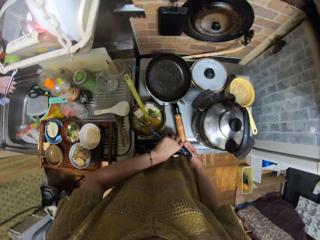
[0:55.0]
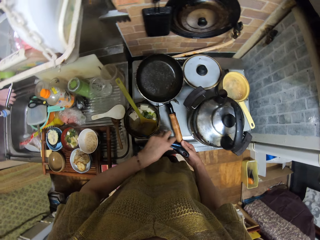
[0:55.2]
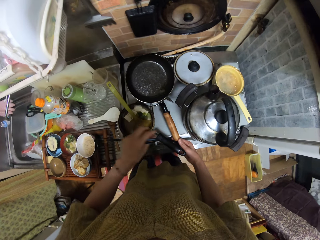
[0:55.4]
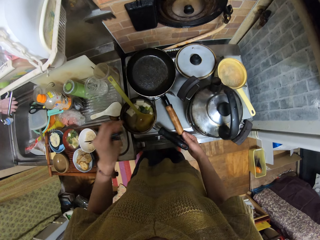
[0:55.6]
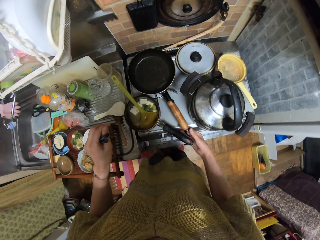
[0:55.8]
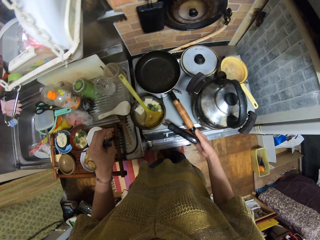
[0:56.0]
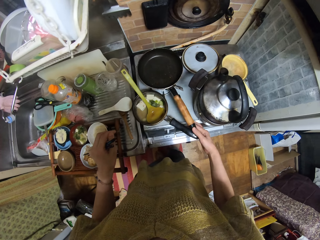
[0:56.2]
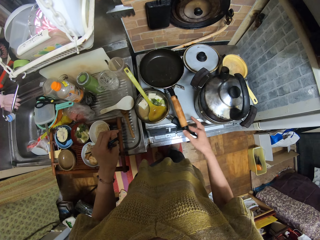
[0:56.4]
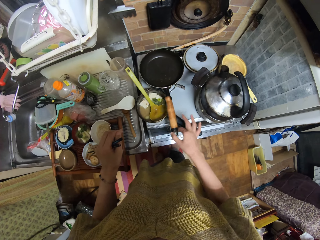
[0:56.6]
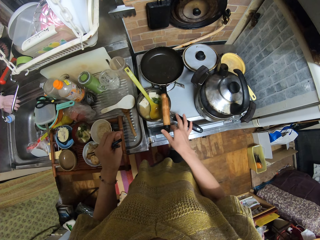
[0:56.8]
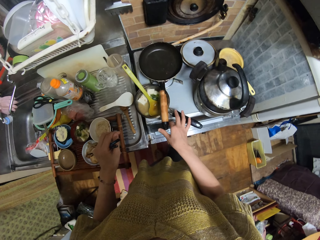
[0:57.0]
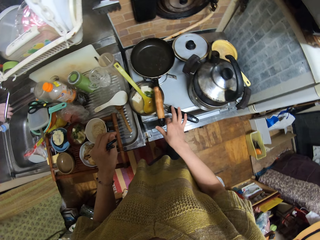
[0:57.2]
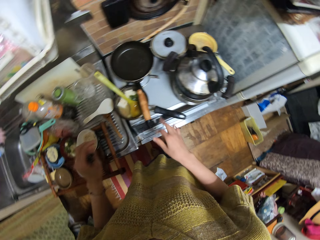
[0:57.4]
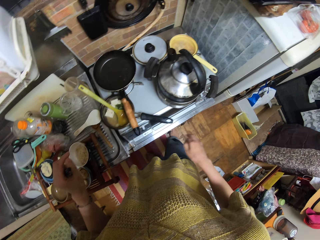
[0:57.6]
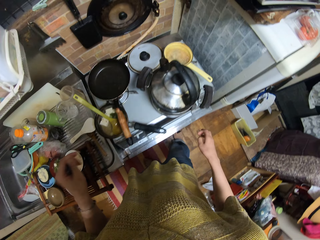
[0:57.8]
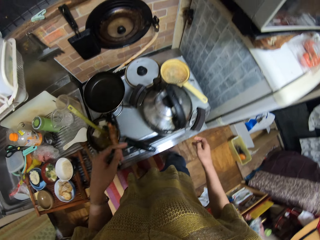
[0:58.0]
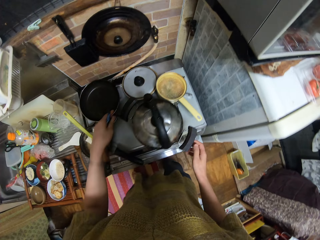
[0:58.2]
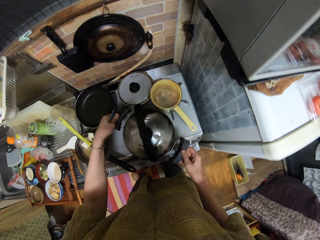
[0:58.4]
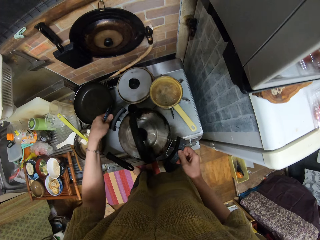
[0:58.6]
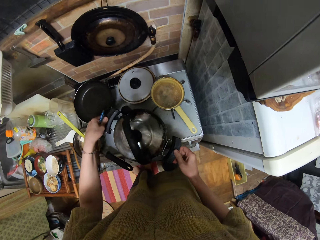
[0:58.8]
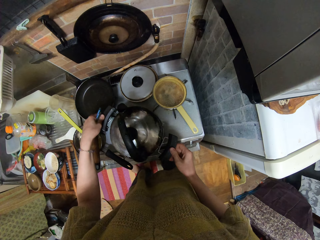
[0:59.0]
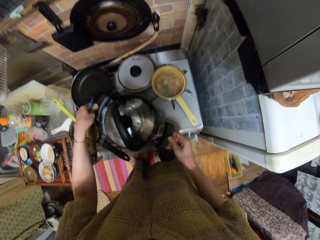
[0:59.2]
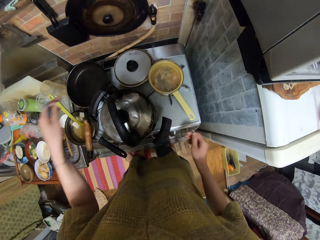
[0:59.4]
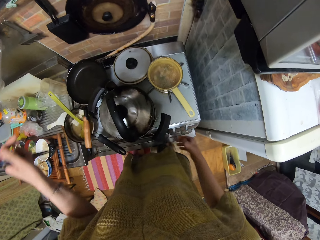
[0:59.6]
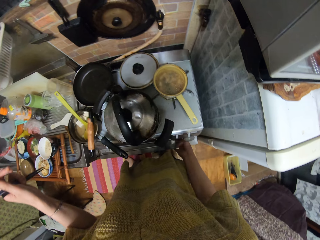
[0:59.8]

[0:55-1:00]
The camera wearer moves the cooking pan handle. They place the cooking pan handle on top of the cooking pot. They move the cooking pot with rice and the kettle on the cooker.

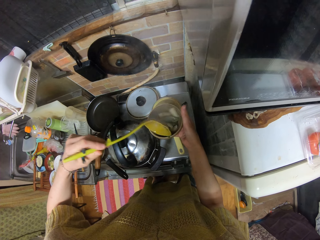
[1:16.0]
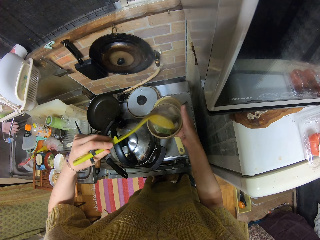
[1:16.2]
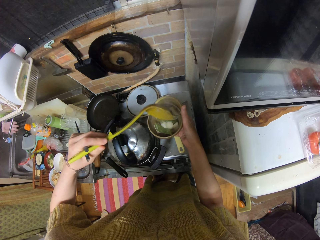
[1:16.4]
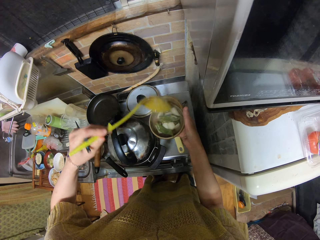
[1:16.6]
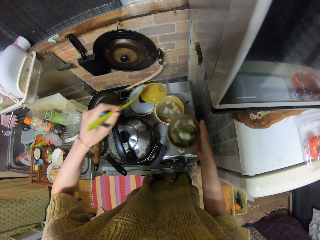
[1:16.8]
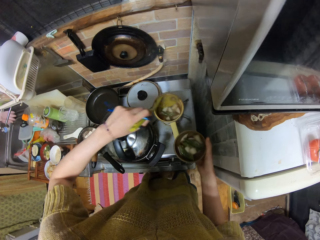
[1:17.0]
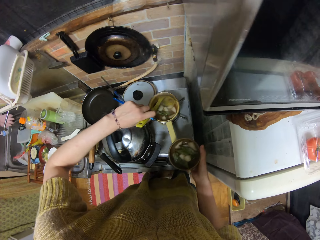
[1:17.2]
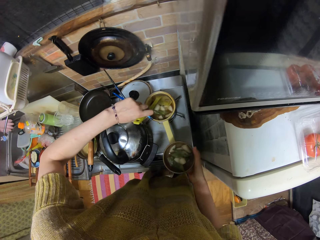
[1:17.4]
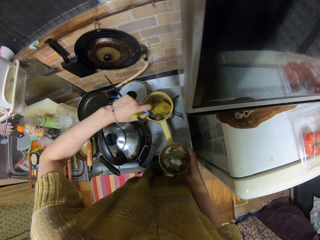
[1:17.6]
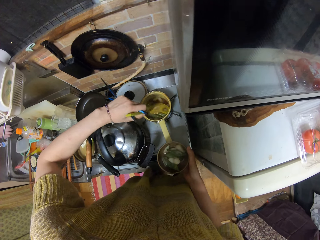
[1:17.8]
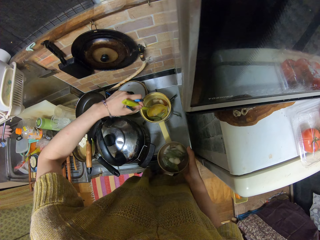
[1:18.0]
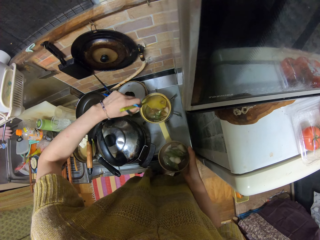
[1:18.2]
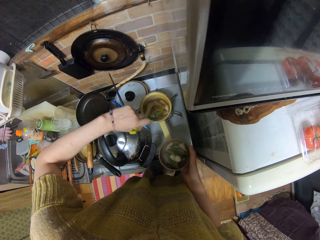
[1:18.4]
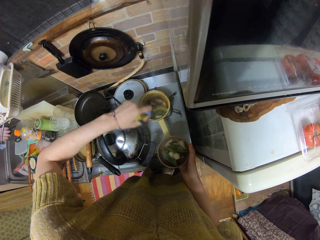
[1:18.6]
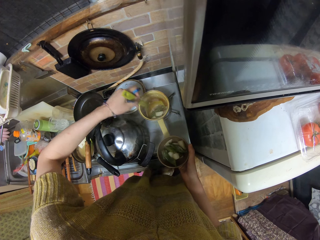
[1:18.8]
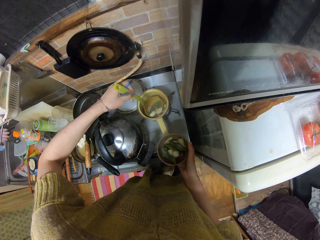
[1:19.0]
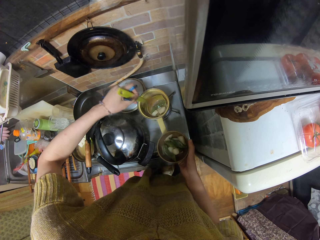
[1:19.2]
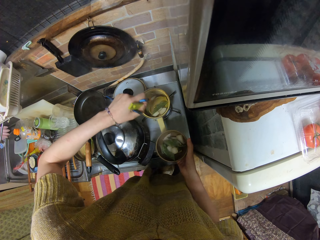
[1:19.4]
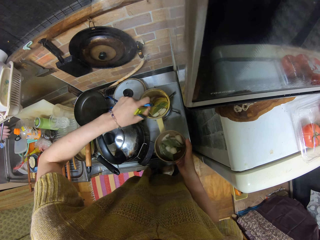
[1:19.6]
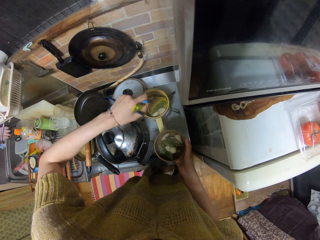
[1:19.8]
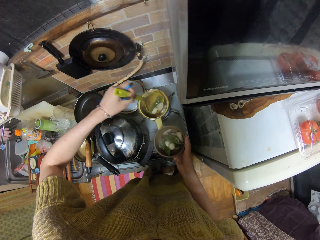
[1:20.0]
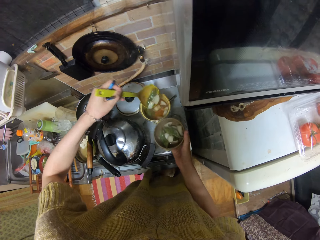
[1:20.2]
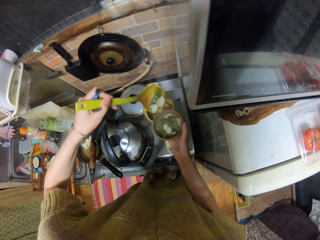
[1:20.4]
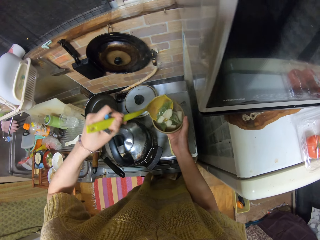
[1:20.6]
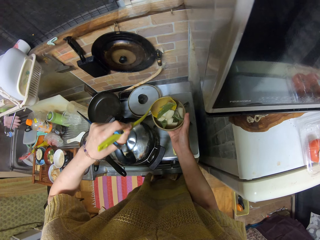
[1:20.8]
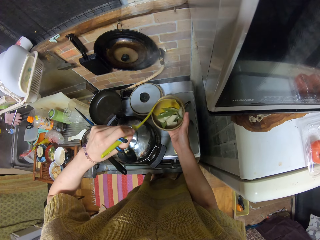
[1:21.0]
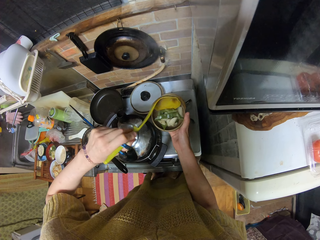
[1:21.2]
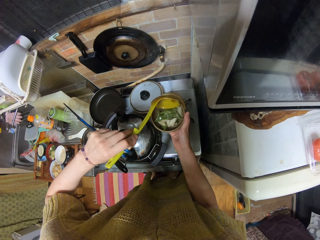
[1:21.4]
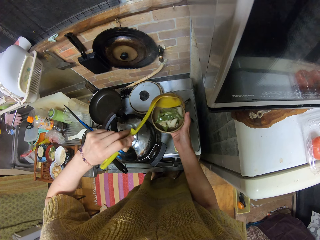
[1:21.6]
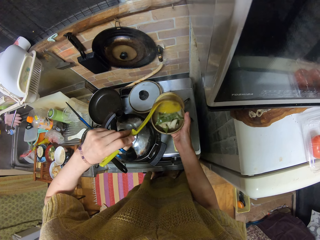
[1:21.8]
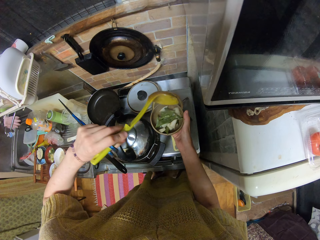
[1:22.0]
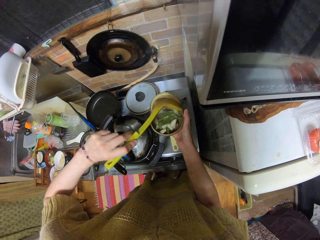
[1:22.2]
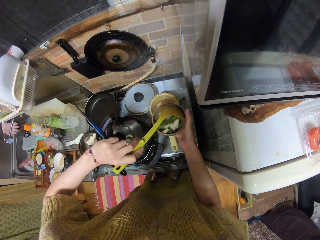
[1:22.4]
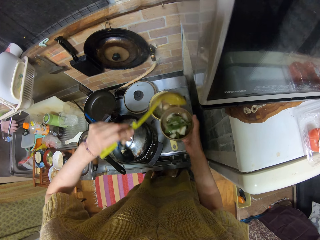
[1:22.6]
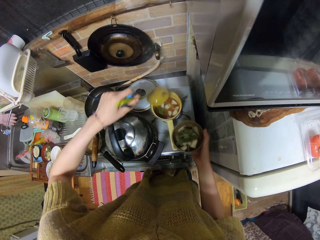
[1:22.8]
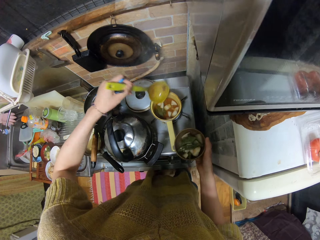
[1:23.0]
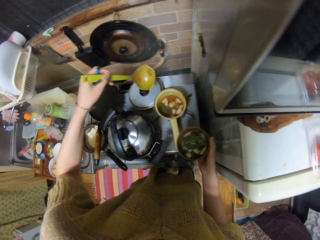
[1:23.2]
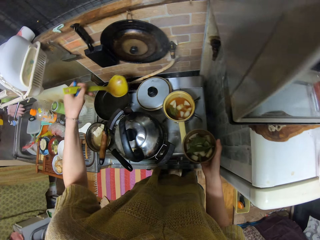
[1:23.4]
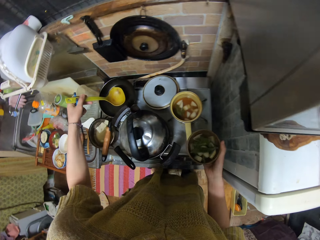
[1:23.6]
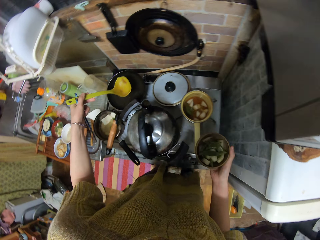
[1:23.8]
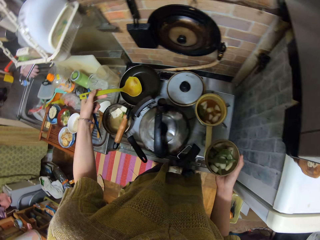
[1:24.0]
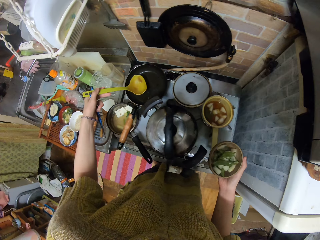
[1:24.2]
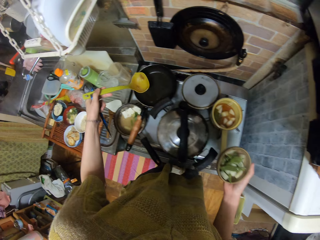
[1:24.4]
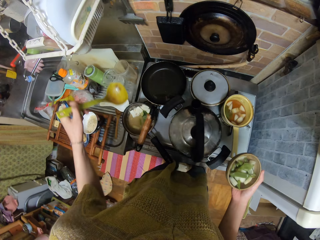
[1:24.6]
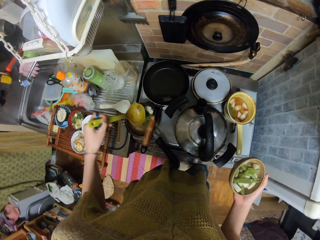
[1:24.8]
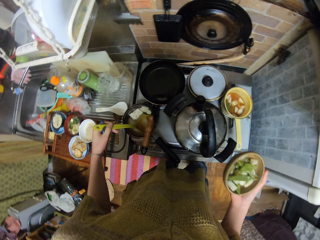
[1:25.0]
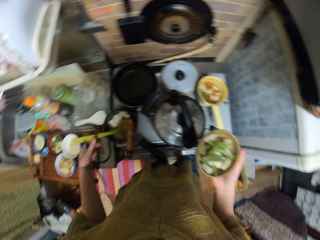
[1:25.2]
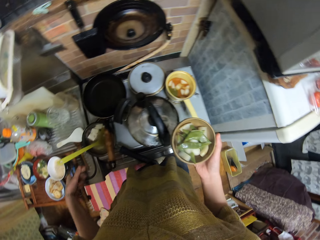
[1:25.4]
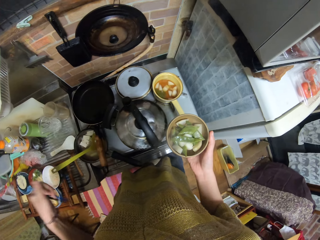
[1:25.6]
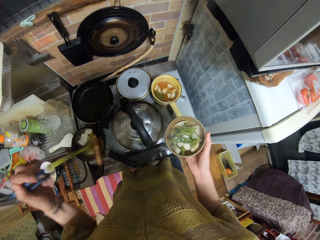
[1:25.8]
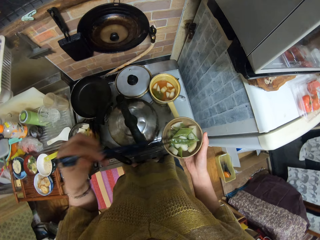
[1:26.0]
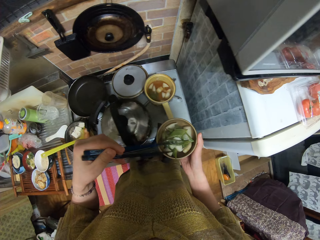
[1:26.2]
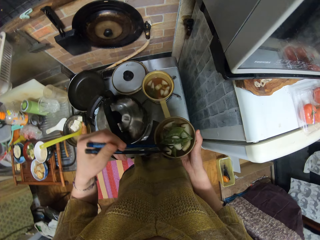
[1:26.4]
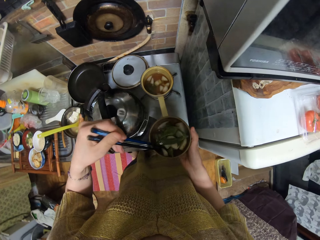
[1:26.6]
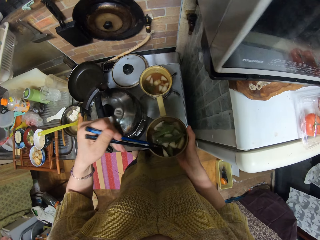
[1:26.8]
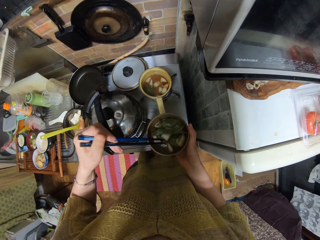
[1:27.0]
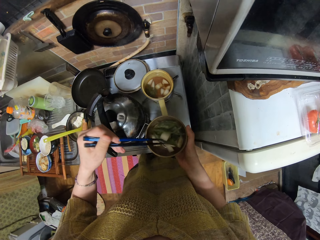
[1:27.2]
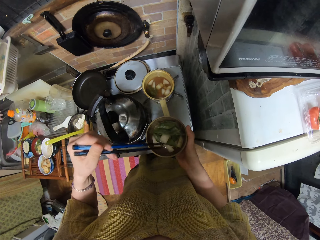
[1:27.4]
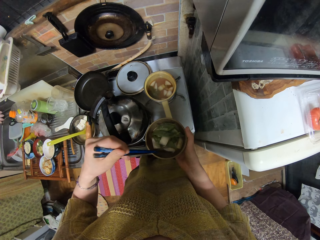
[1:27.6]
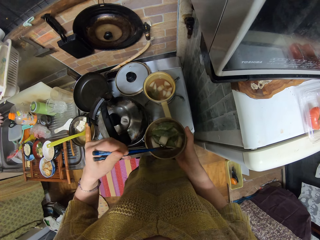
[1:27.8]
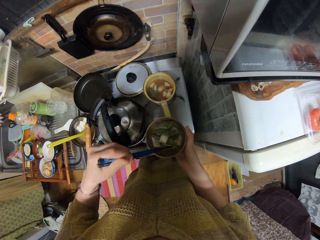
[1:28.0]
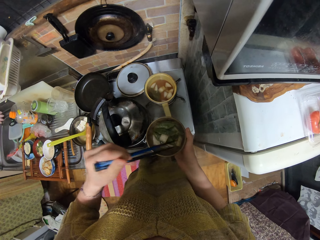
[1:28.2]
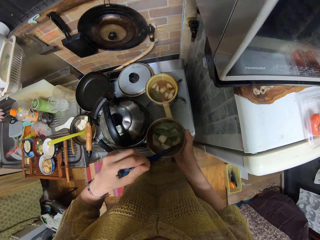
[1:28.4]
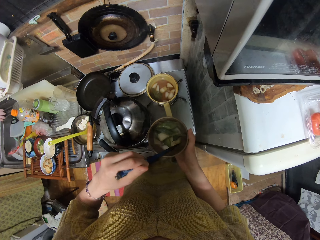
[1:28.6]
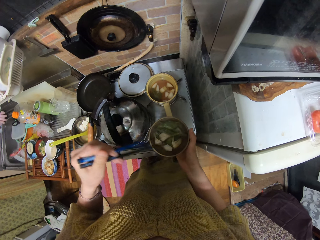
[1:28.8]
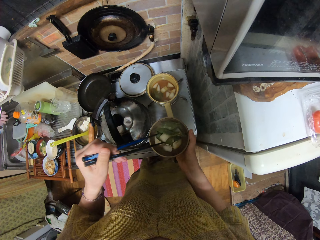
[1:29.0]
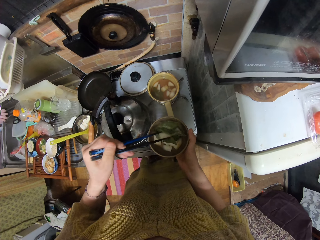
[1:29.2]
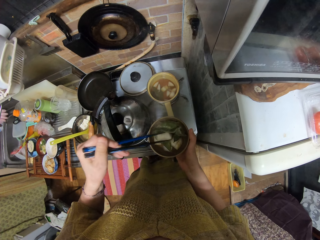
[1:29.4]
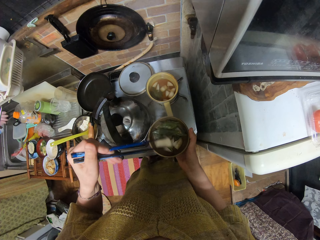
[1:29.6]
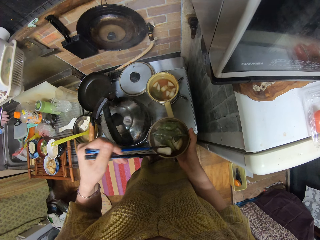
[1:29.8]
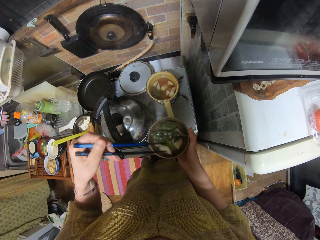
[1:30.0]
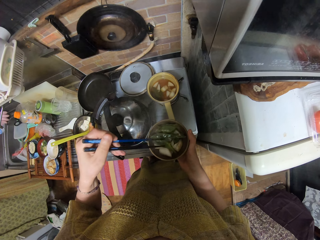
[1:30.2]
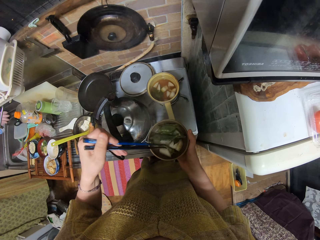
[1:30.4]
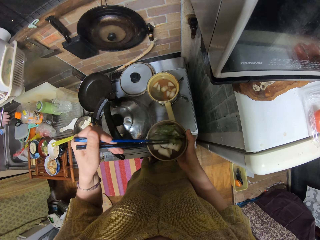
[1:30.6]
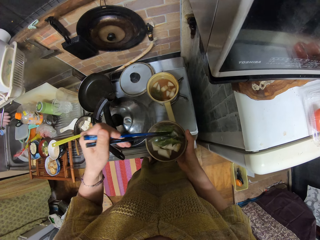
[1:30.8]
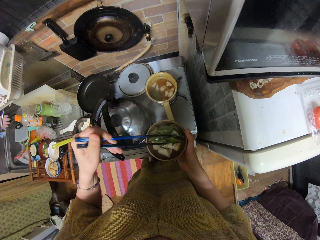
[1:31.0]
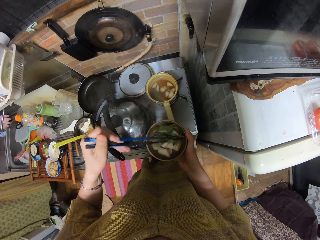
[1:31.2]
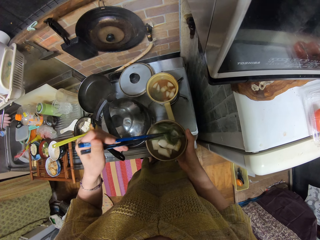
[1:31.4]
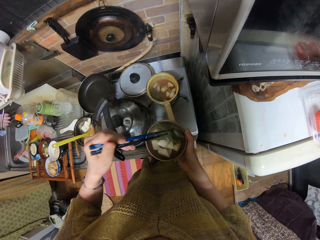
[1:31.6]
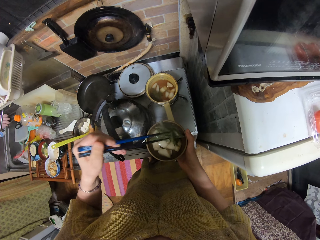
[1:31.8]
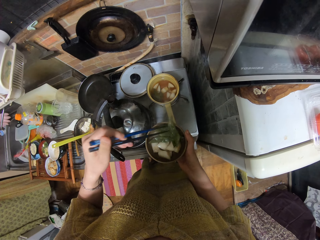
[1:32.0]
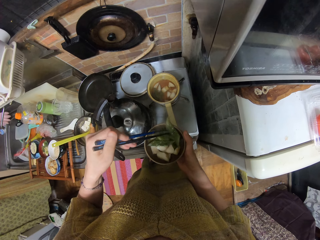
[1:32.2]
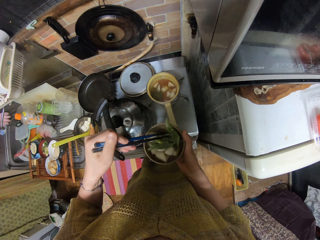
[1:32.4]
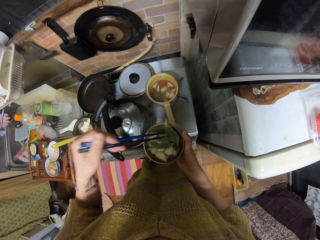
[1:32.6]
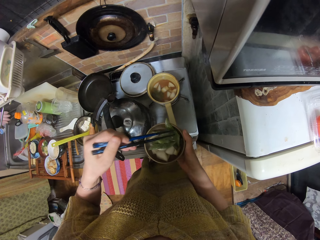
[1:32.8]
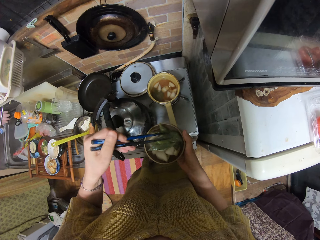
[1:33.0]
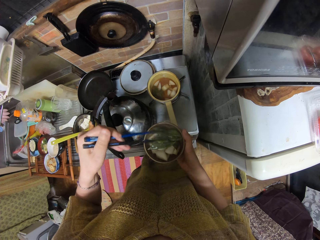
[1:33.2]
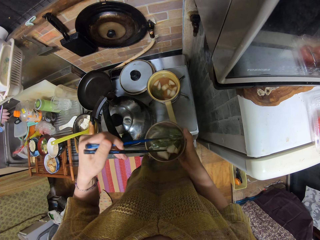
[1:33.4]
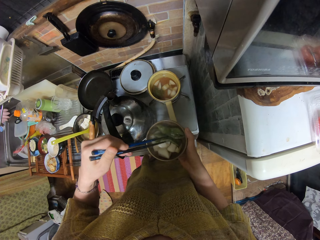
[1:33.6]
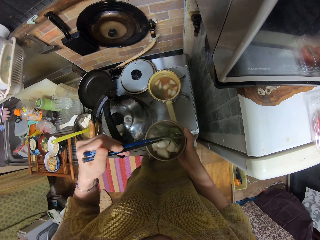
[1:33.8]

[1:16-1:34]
The camera wearer scoops something with the yellow porcelain soup ladle. They put something in the bowl. They place the yellow porcelain soup ladle on the cooking pot on the cooktop. They dip the chopsticks in the bowl with something. They move the vegetable in the soup with the chopsticks.
